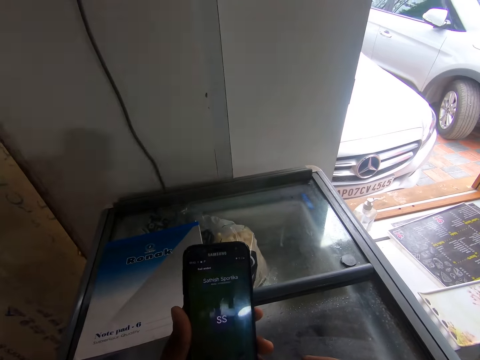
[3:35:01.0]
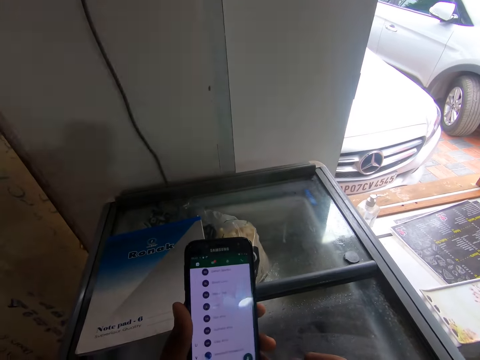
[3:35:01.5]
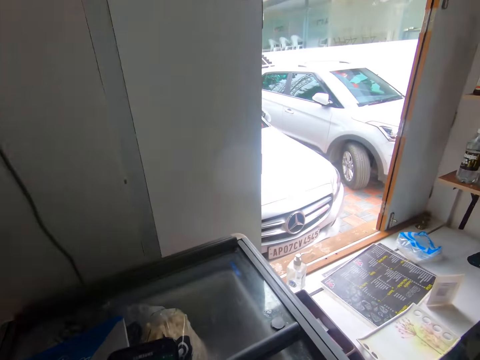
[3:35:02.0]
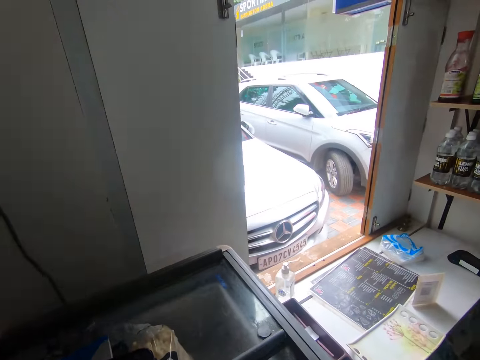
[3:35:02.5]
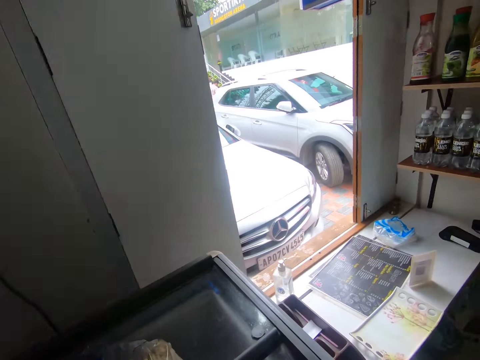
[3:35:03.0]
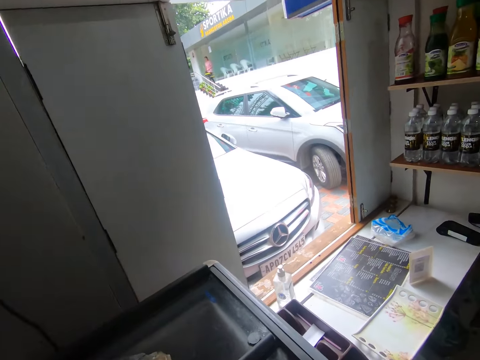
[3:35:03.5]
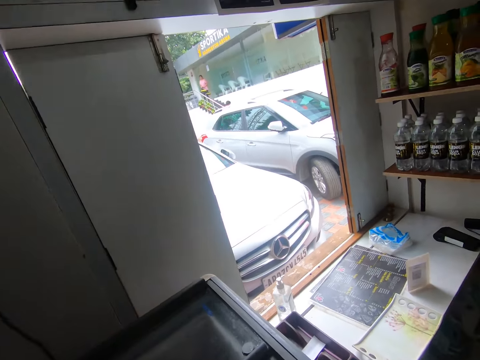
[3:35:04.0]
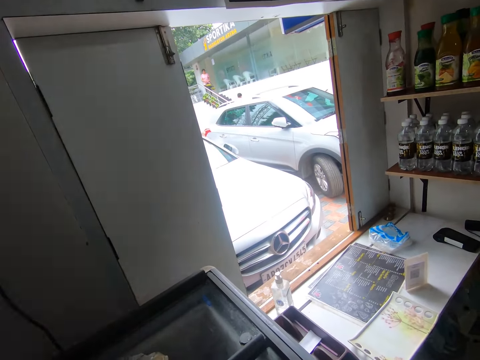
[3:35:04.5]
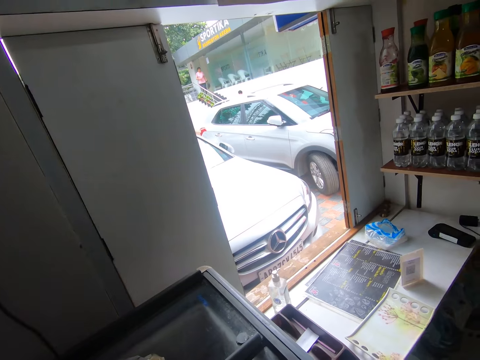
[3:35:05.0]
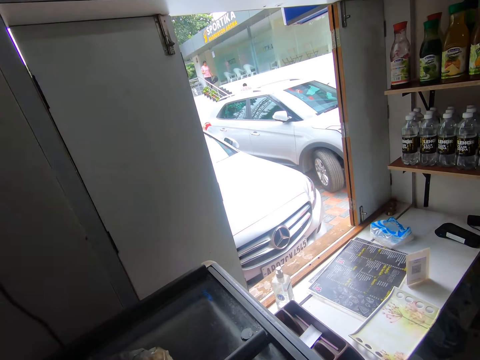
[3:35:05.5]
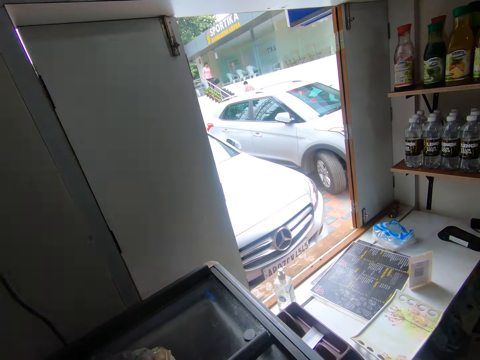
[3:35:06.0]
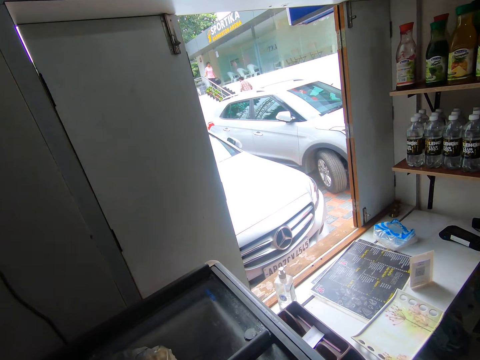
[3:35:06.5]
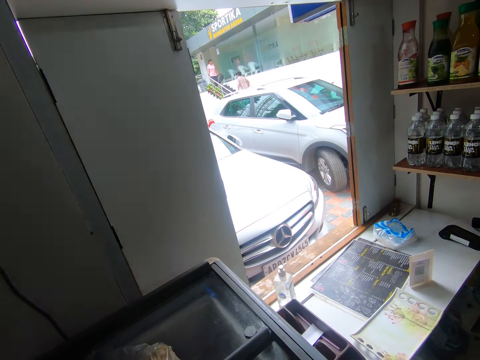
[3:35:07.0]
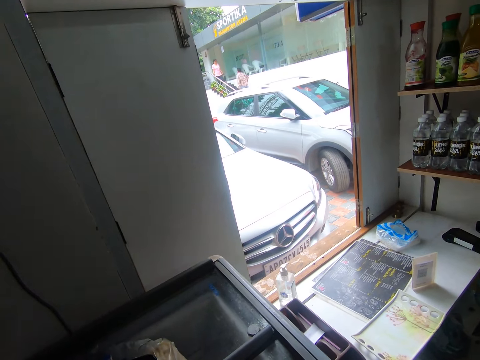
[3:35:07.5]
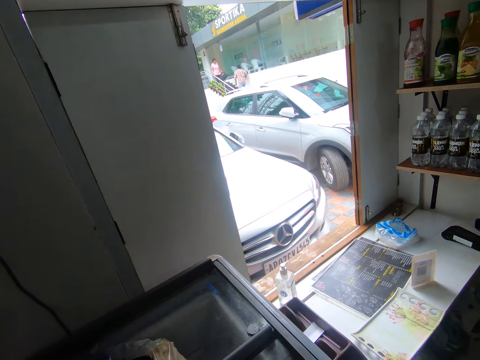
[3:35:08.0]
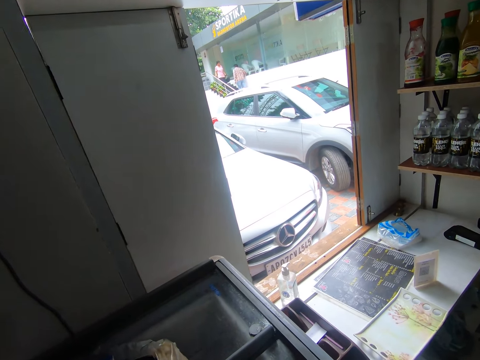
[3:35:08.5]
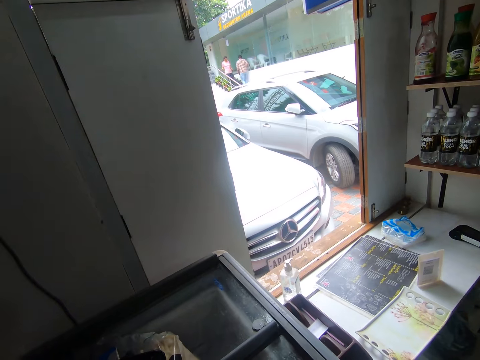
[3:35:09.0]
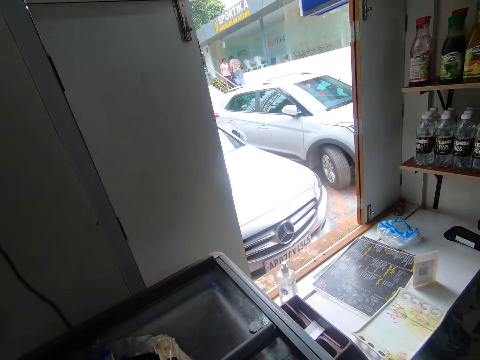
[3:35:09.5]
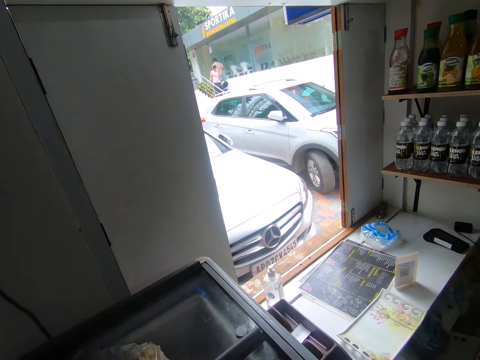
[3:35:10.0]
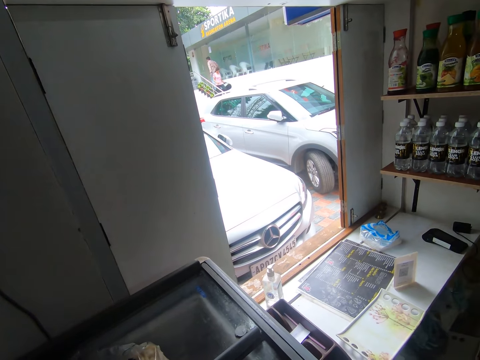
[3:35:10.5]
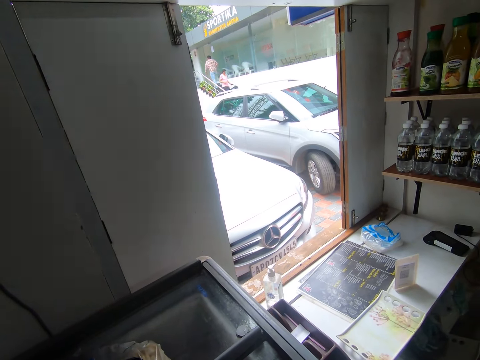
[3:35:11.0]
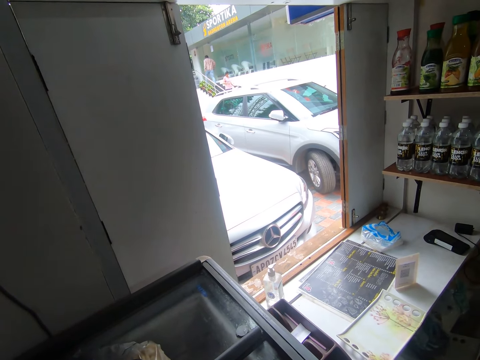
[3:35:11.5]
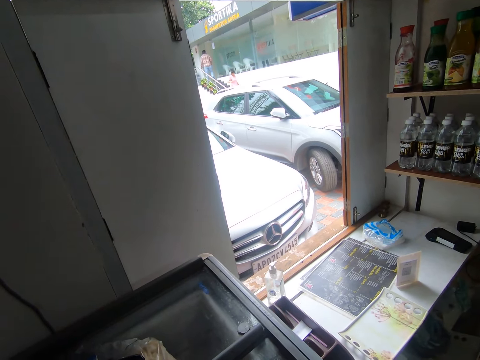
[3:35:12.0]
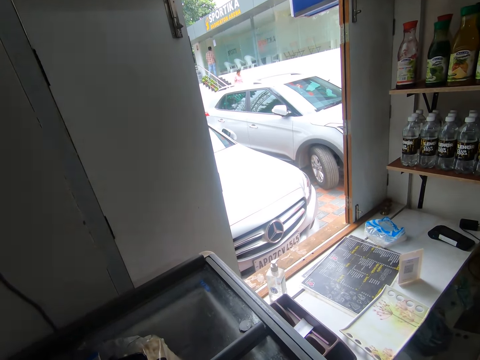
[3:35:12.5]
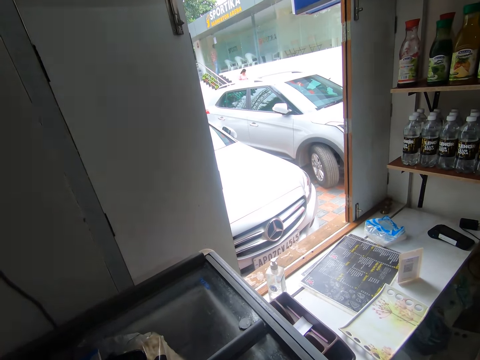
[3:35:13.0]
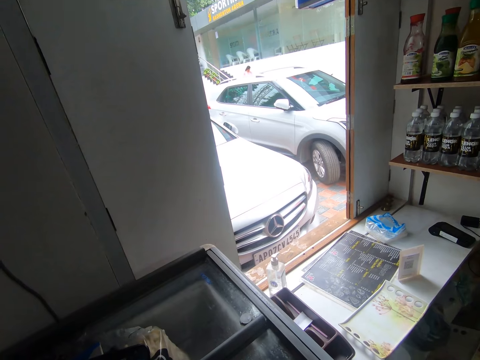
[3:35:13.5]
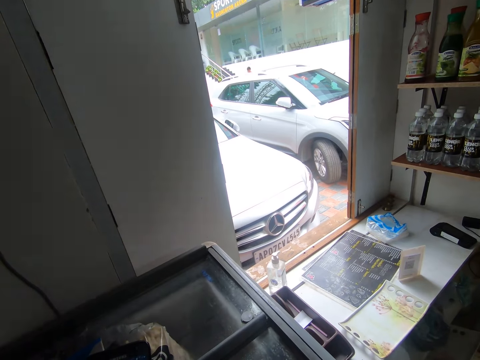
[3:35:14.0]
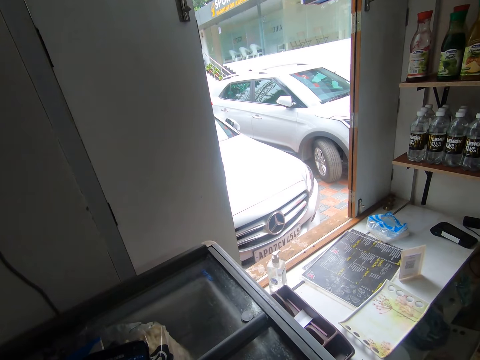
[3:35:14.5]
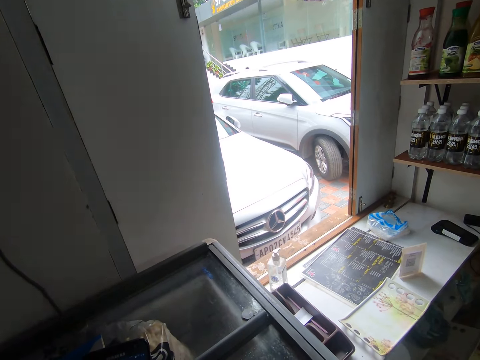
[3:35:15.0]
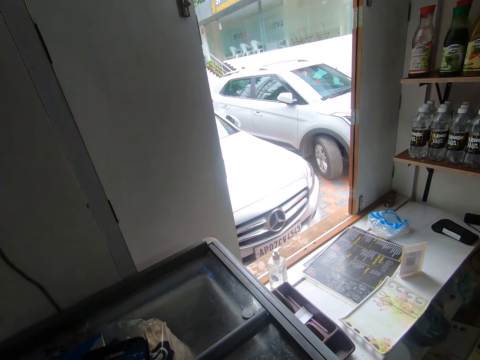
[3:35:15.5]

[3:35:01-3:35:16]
The camera wearer looks around.

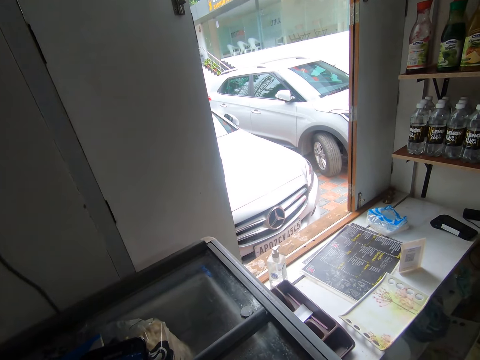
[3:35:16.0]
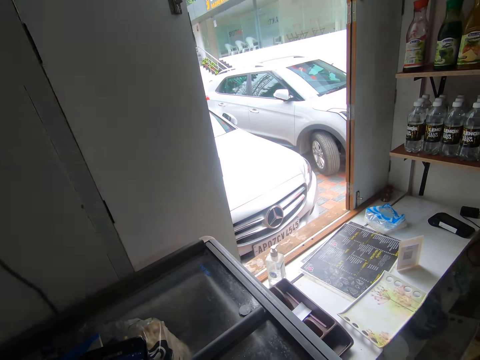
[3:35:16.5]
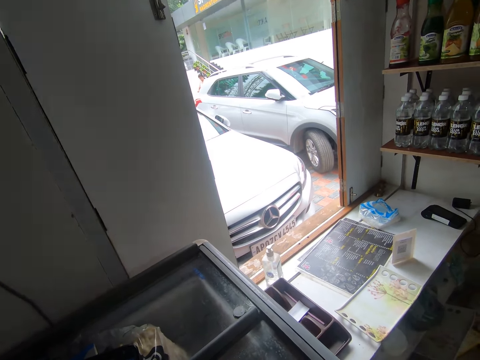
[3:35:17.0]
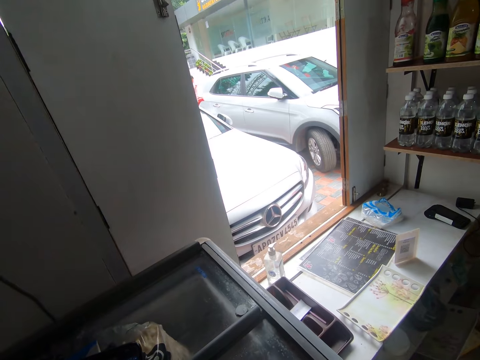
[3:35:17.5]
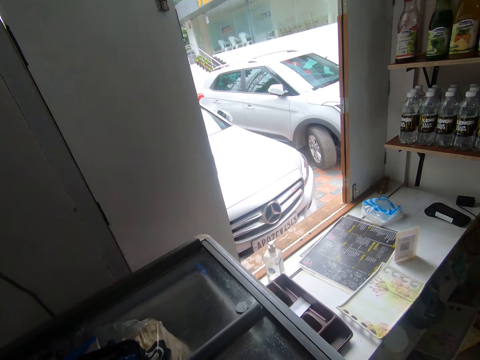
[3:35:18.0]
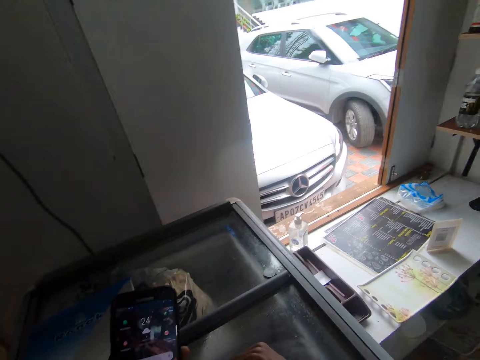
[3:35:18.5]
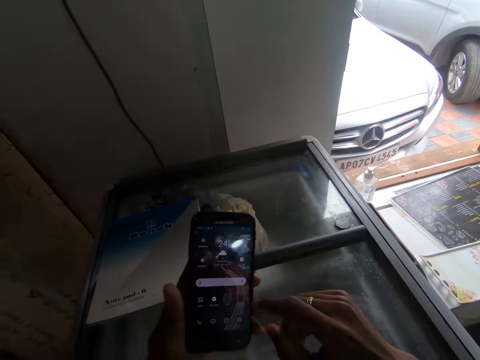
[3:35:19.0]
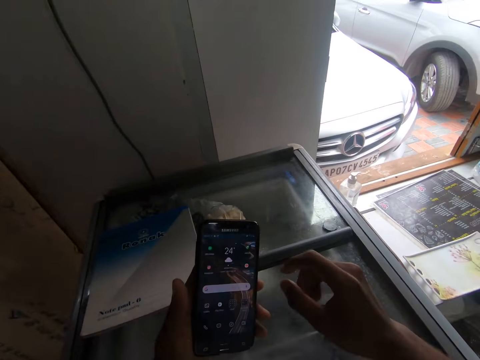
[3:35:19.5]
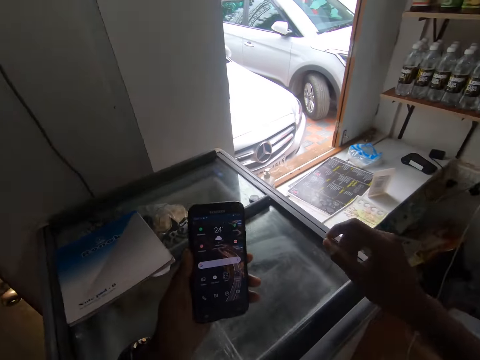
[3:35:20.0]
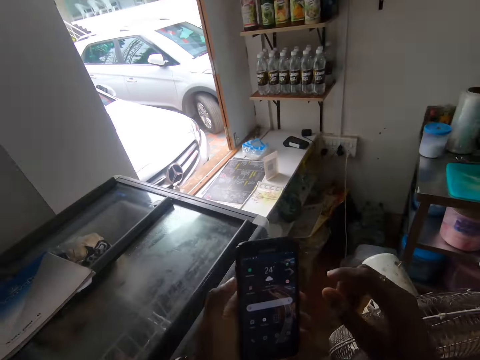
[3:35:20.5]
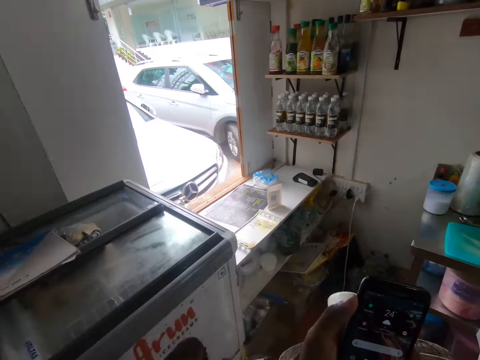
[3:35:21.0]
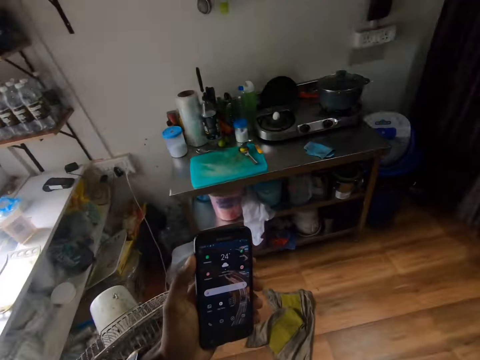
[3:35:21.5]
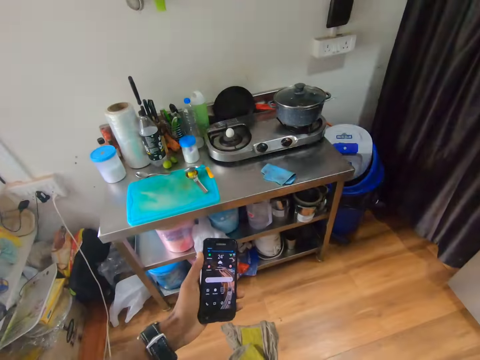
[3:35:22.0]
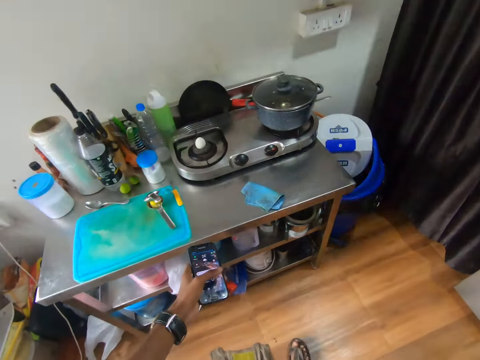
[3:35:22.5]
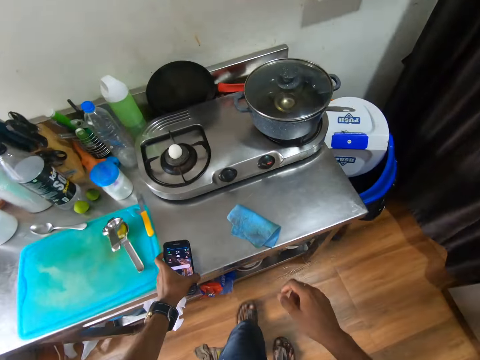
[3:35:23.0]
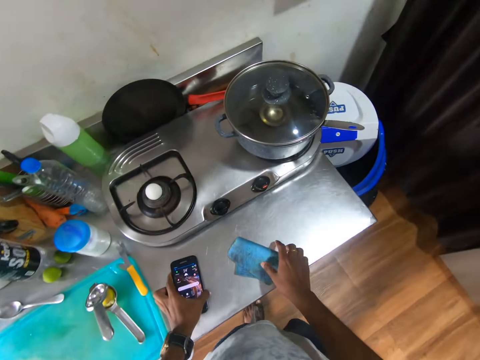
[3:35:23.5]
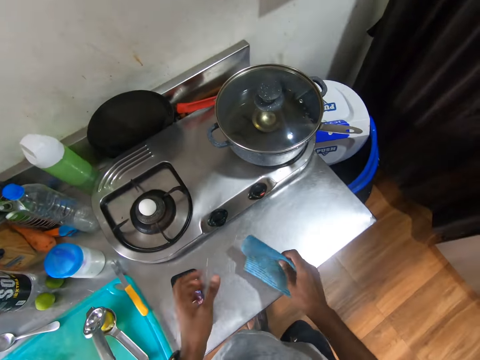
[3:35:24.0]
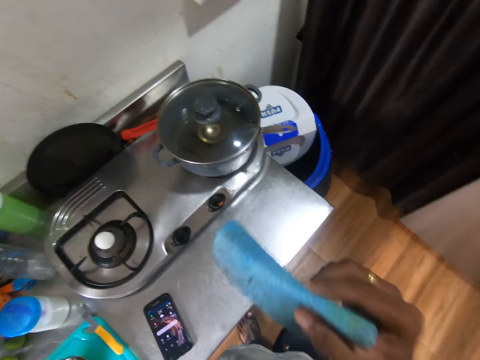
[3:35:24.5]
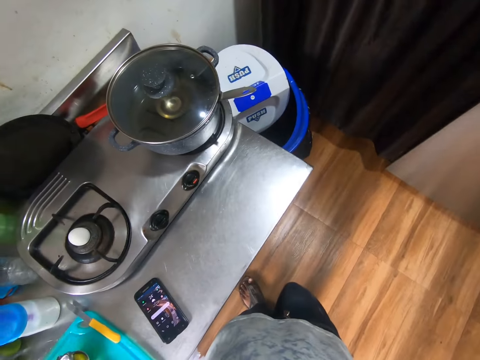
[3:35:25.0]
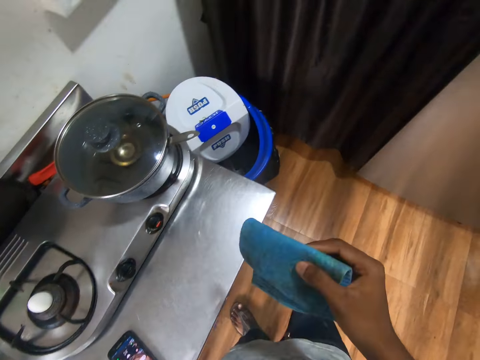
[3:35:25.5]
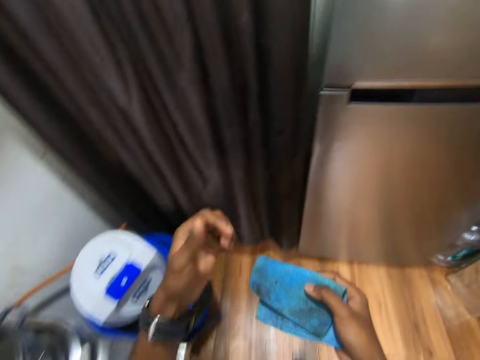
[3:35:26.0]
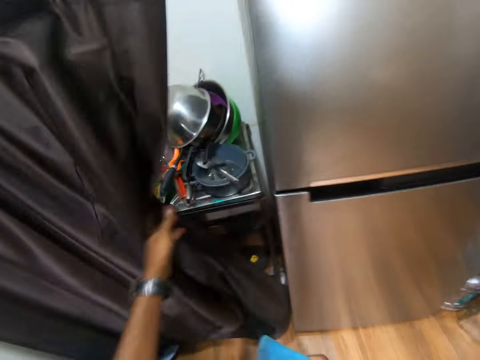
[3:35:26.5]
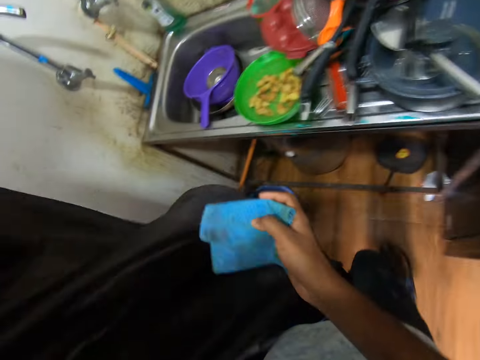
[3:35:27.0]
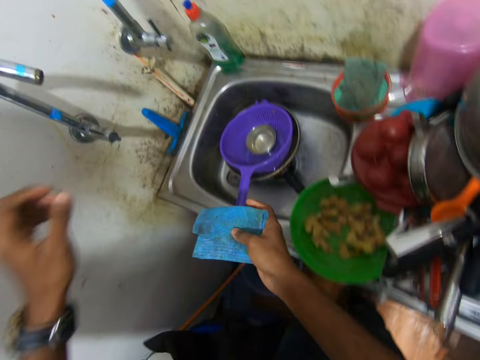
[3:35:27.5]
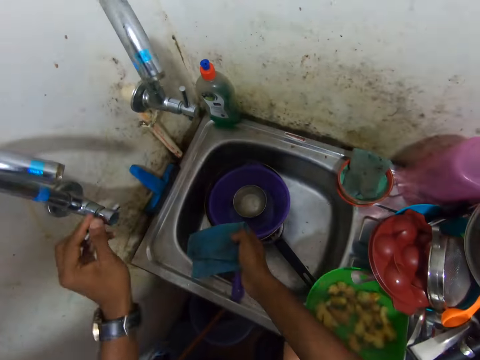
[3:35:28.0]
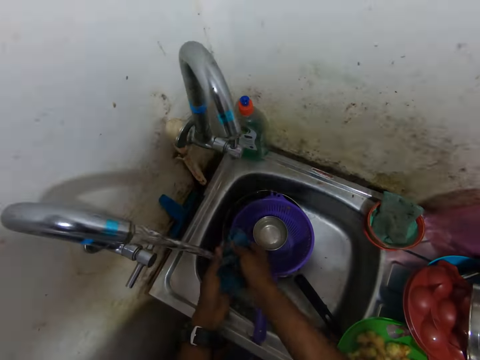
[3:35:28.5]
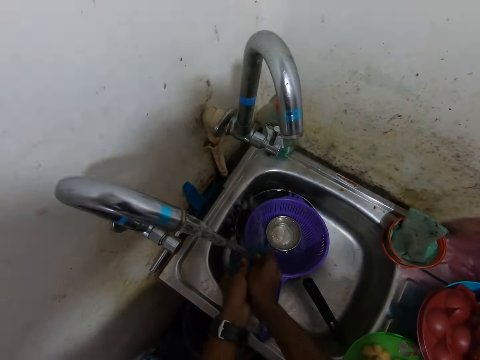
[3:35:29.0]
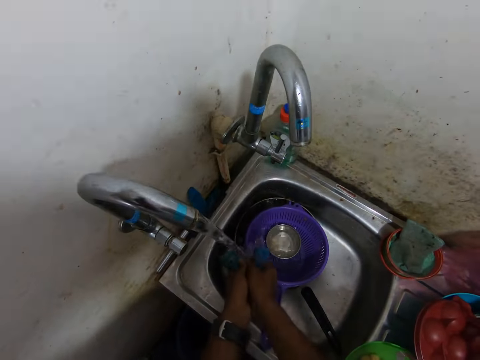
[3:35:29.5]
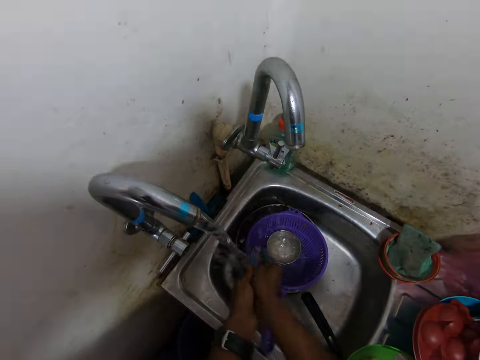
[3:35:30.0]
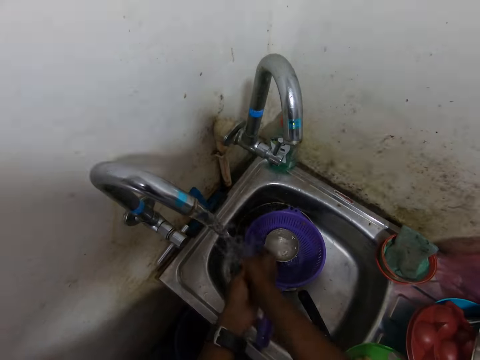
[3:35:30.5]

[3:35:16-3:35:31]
The camera wearer walks. He picks up a wipe on the kitchen counter with his right hand. He drops the phone on the kitchen counter with his left hand. He touches his face with his left hand. He touches his face with the wipe in his right hand. He opens a curtain with his left hand. He opens a tap with his left hand. He washes the wipe under the running tap with both hands.
